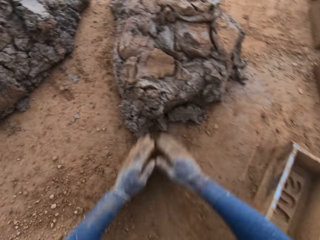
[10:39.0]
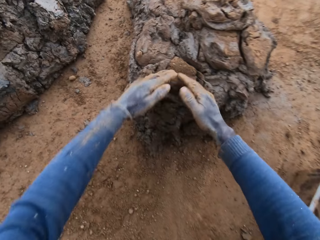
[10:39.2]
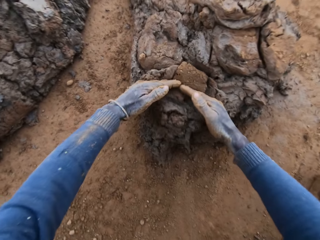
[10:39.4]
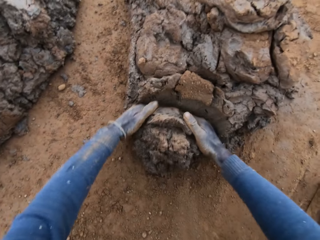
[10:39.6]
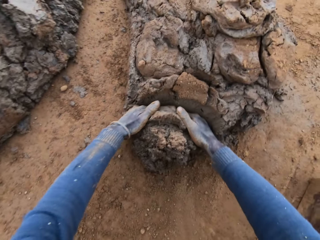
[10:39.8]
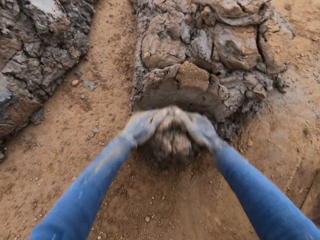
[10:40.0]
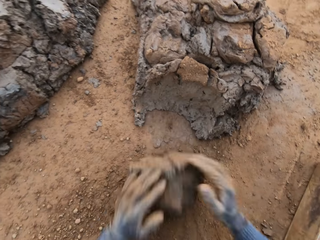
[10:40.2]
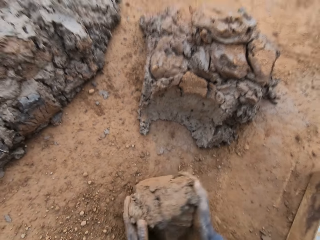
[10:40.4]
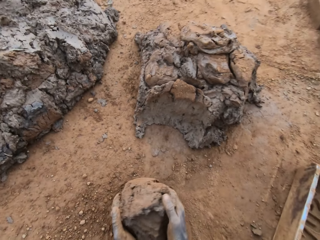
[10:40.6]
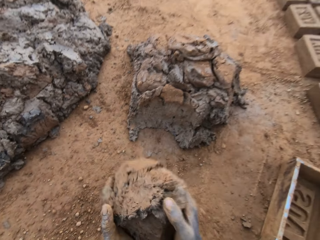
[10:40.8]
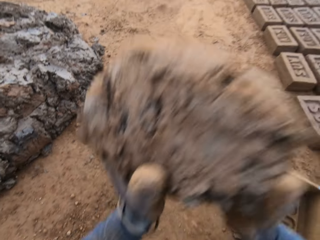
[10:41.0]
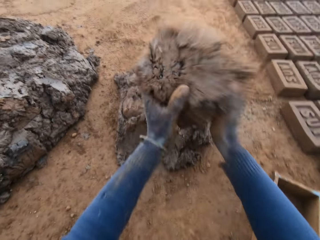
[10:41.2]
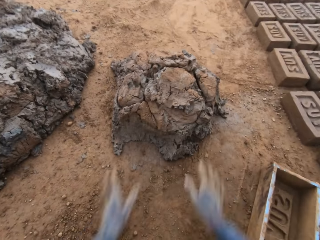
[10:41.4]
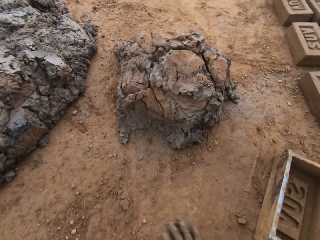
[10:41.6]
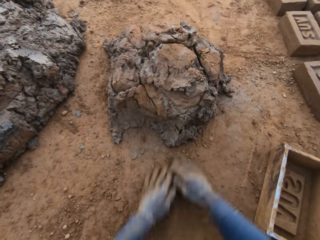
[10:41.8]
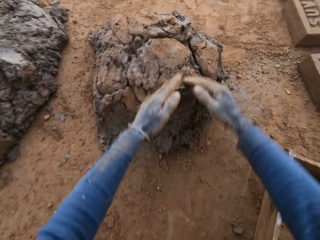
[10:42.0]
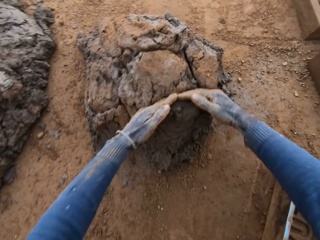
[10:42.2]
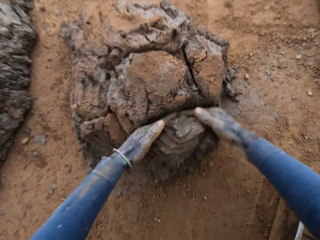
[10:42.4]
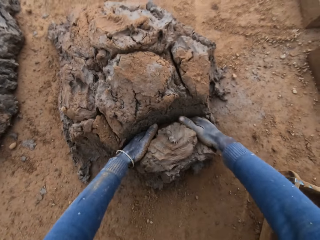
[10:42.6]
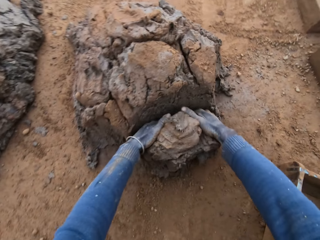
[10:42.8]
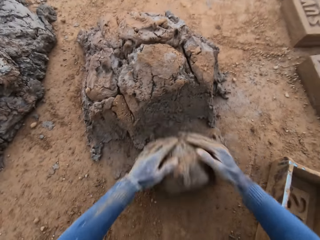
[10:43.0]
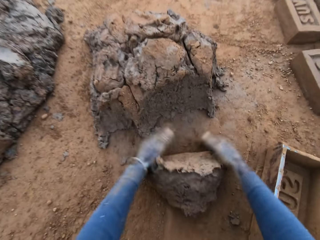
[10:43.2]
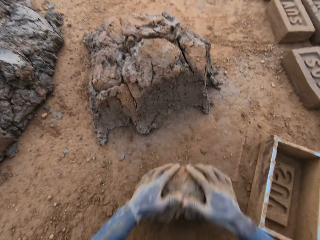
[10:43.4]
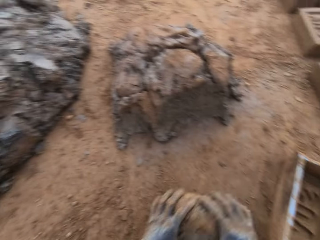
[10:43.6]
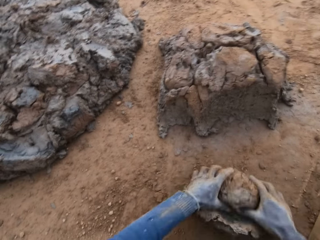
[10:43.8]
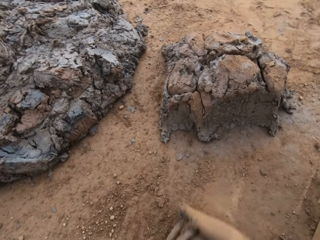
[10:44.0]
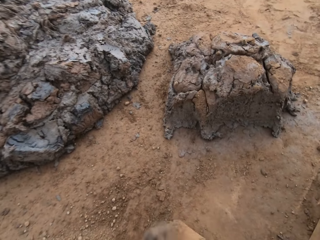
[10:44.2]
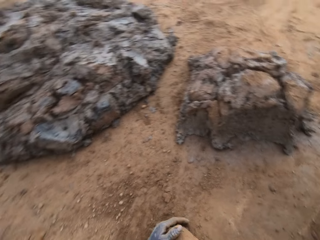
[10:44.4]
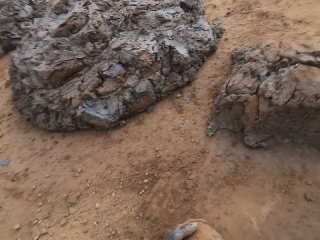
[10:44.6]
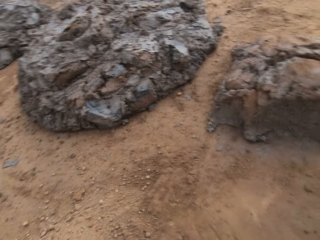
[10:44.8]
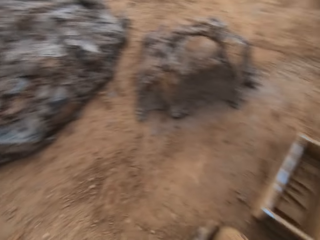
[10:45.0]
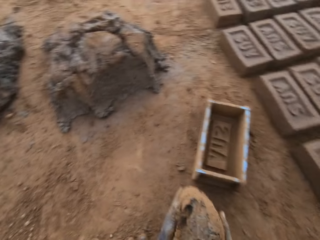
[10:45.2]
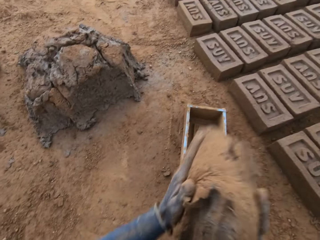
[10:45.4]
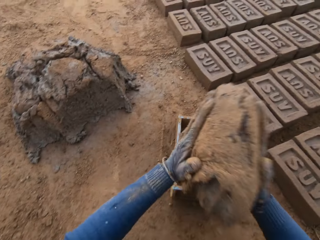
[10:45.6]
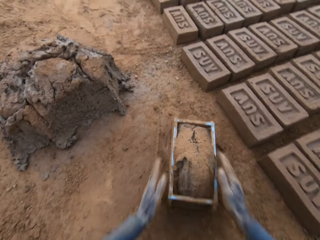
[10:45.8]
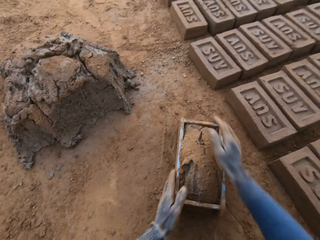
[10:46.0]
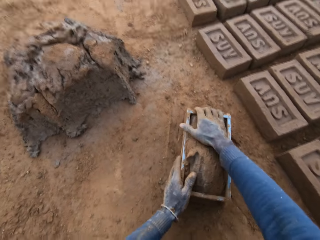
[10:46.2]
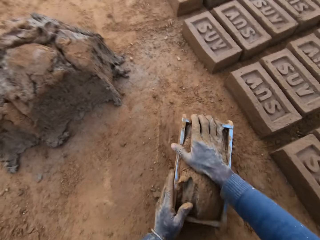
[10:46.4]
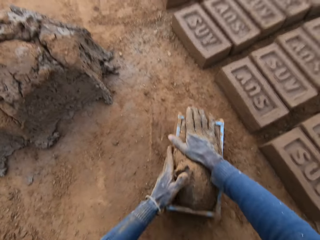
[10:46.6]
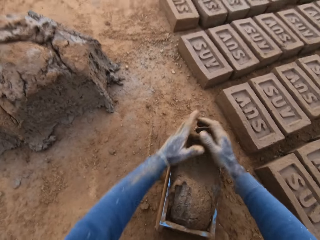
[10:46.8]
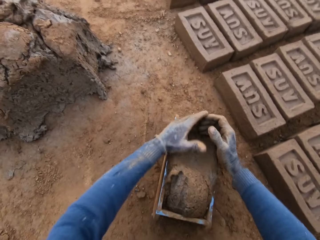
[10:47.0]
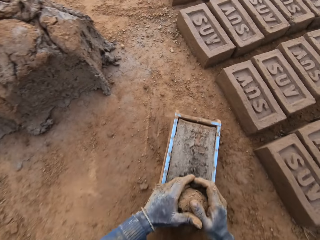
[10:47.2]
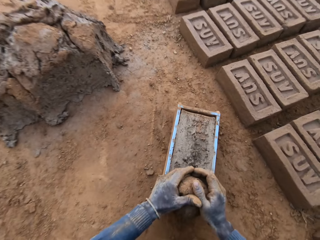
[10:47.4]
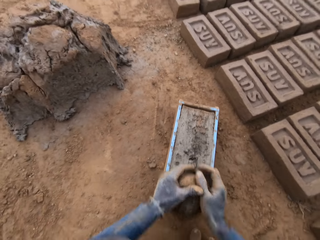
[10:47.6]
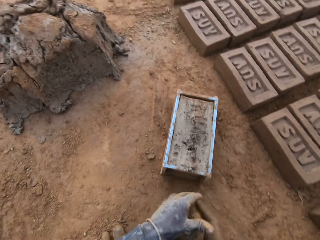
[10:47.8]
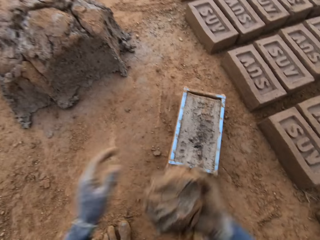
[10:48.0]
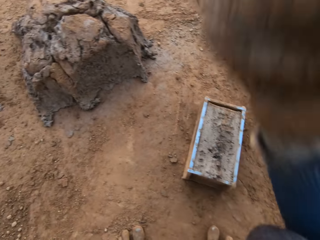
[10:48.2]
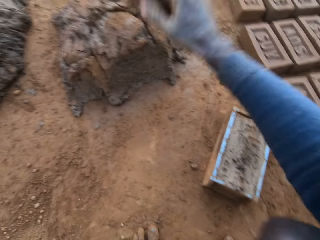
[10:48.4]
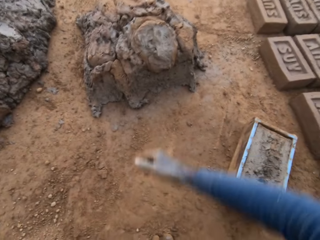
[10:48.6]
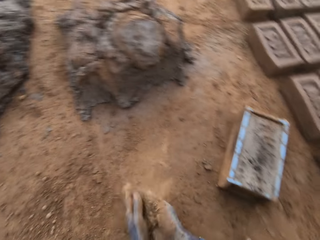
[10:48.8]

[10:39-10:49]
The camera wearer slides his hands on the ground. He cuts out mortar or clay from the heap of mortar with his hands. He picks the clay. He pastes the mortar on the heap of mortar. He rubs his hands in sand. He cuts out mortar from the heap of mortar with his hands. He molds the mortar on the ground. He picks the clay. He loads the mortar into the brick mold or container. He moves the container. He scrapes mortar from the brick mold with his hands. He picks the clay. He drops the mortar in his hand on the heap of mortar. He takes sand on the ground with his left hand.

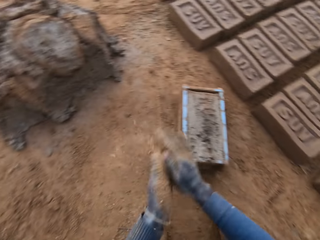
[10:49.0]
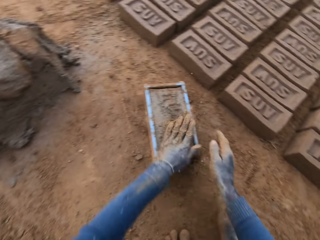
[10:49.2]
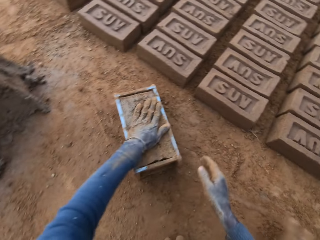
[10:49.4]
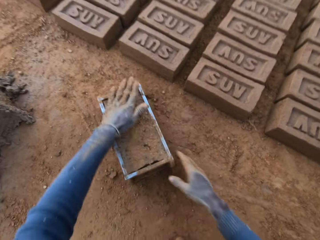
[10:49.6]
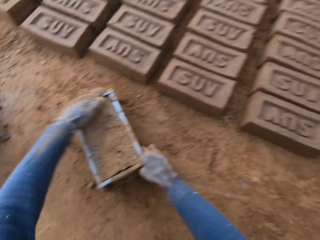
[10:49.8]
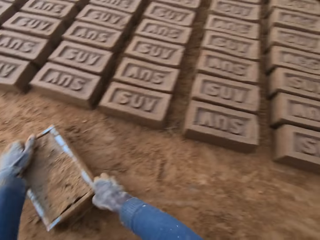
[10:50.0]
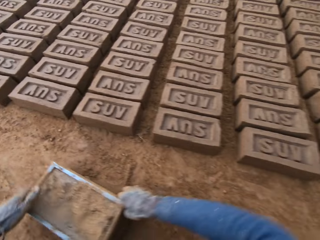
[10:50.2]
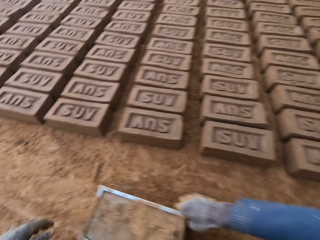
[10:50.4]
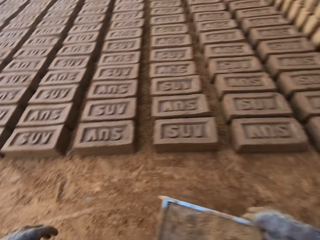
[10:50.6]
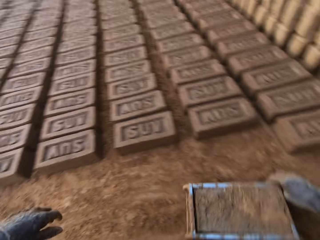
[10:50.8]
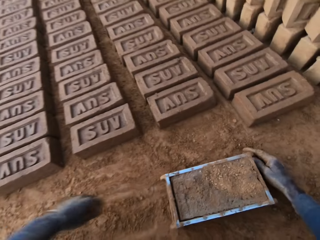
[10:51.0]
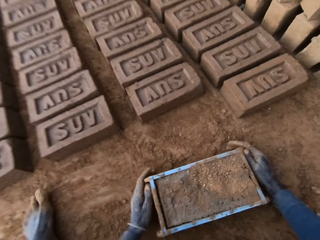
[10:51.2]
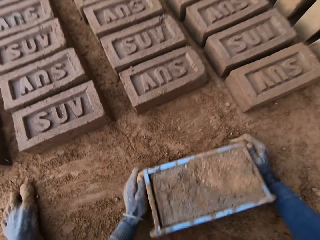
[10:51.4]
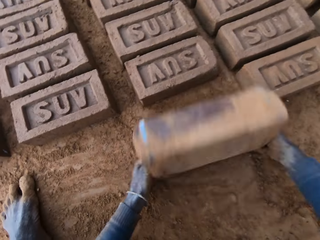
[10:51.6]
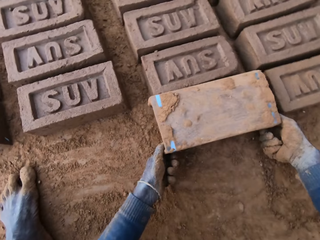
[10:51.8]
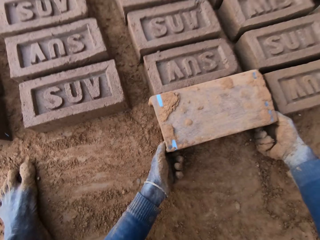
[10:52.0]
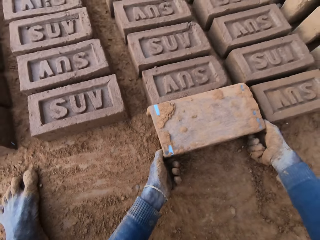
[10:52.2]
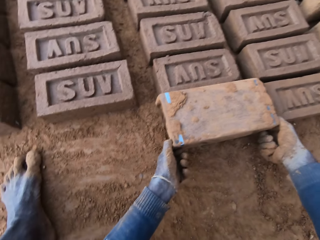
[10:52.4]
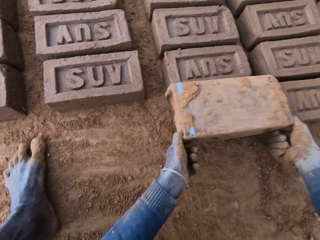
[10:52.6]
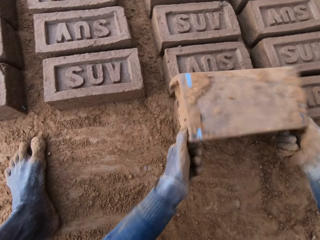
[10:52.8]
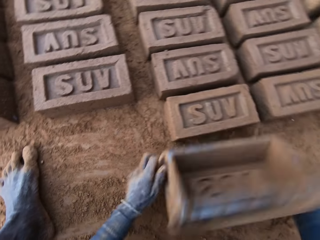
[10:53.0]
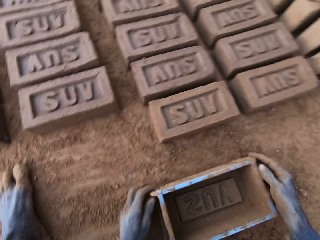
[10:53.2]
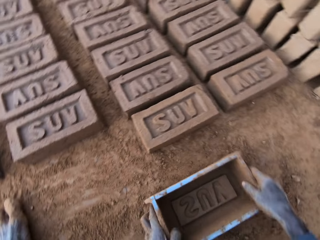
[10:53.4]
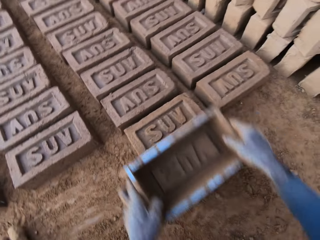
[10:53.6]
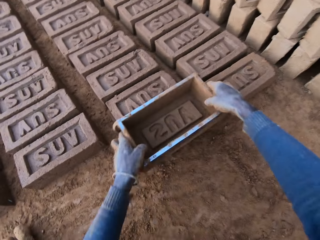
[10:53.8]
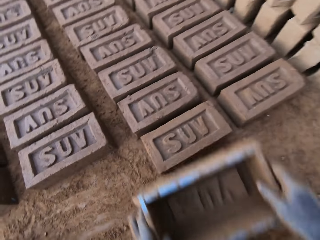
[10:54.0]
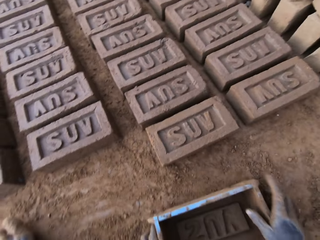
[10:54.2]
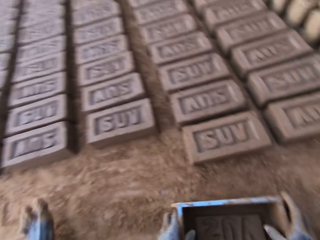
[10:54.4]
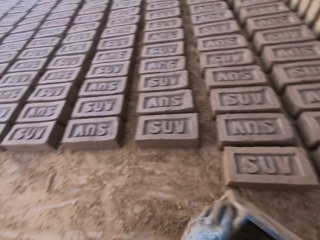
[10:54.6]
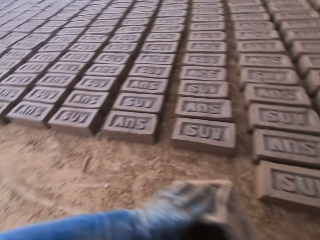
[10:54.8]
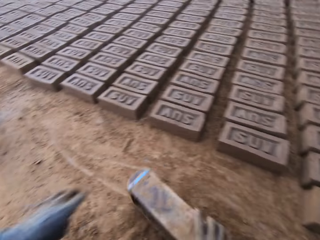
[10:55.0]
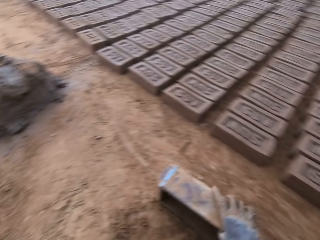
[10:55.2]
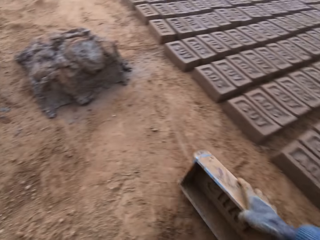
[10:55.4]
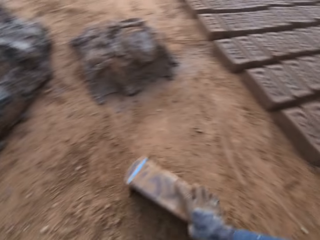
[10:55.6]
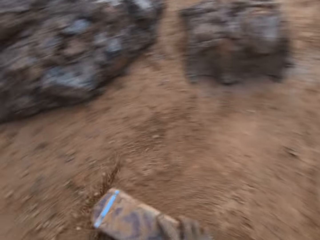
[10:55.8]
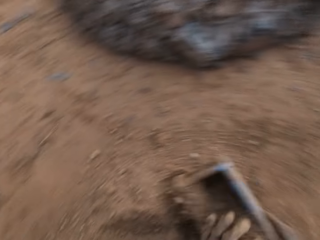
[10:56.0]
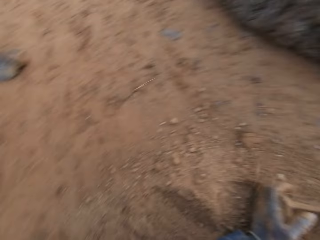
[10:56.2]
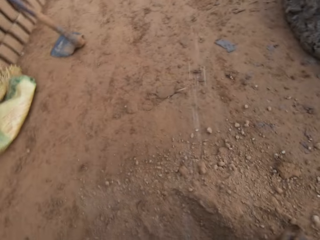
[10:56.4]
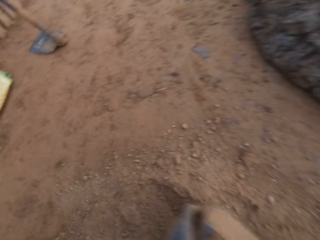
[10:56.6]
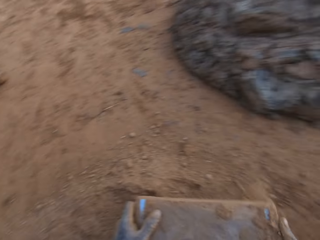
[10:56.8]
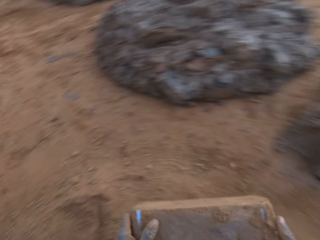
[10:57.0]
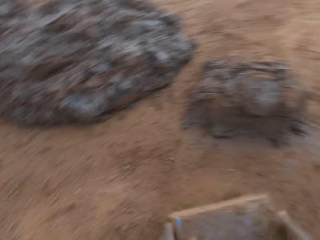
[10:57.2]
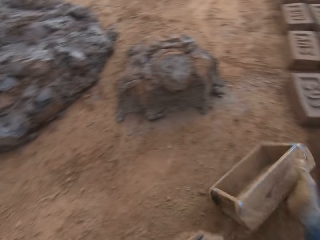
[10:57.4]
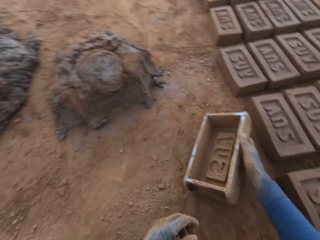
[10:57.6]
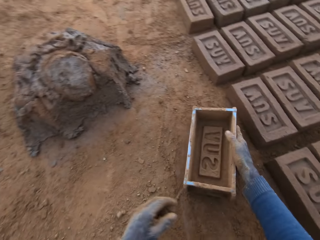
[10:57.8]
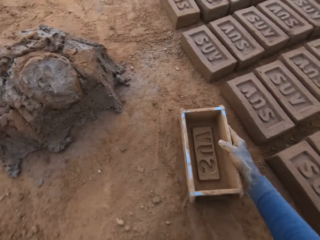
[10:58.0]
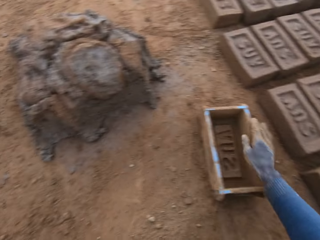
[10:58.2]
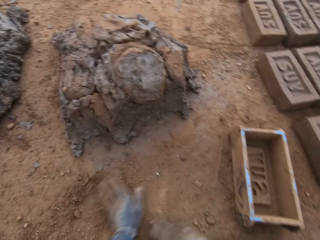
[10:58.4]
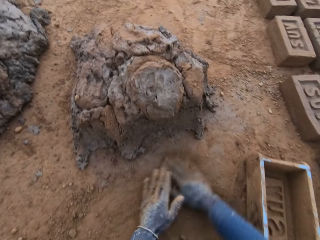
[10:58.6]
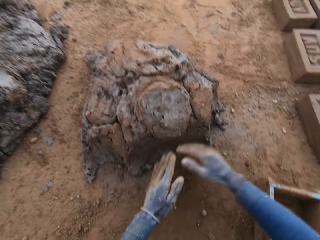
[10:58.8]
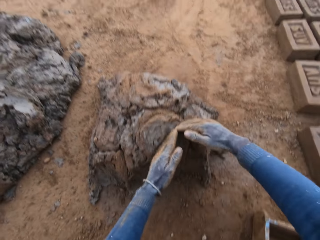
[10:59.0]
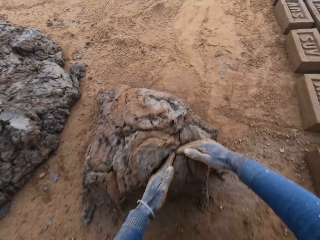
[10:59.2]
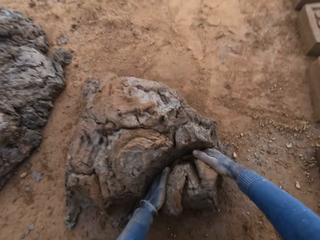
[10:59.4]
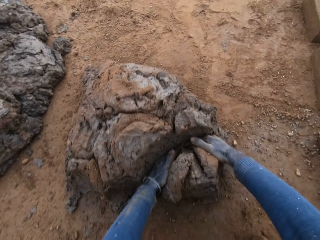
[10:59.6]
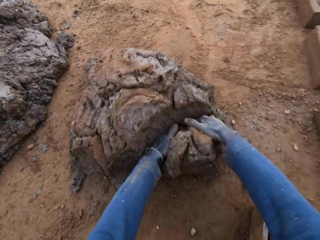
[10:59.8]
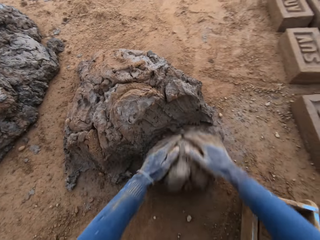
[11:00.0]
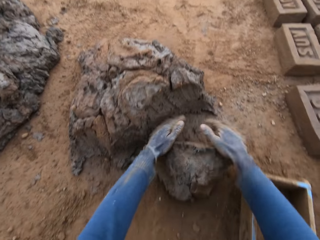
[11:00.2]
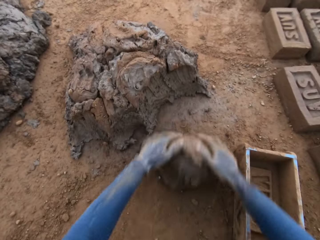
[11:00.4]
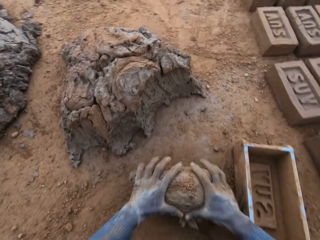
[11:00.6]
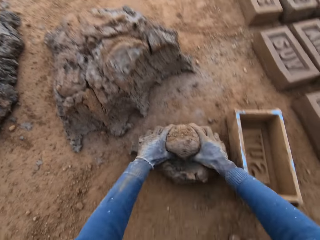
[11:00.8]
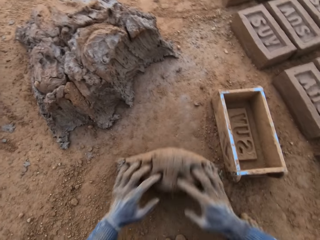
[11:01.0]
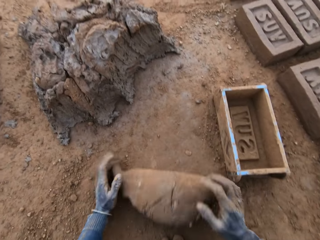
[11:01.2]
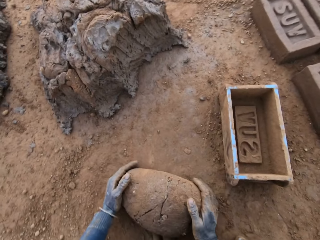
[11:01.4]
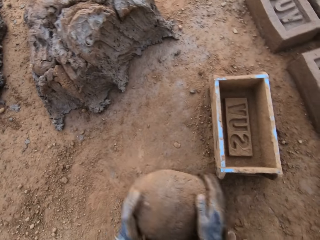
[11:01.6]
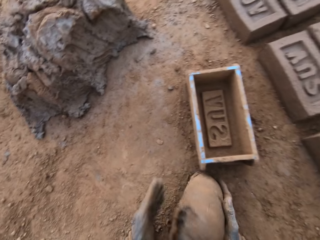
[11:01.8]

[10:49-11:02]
The camera wearer rubs the sand in both hands. He pours some of the sand on the mortar in the brick mold or container. He moves the brick mold closer to the bricks aligned on the ground. He flips the brick mold upside down. He removes the brick mold from the brick. He puts the container down. He touches the brick with the brick mold. He lifts the container, puts the container down. He moves the brick mold to the sandy part. He packs sand into the brick mold. He spits on the ground. He pours the sand in the brick mold on the ground. He puts the brick mold on the ground. He slides his hands on the ground. He rubs his hand in the sand. He cuts out mortar from the heap of mortar with his hands. He molds the mortar on the ground.
